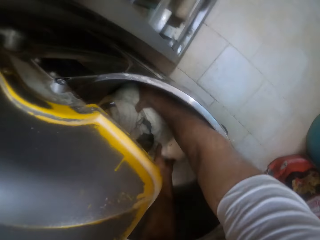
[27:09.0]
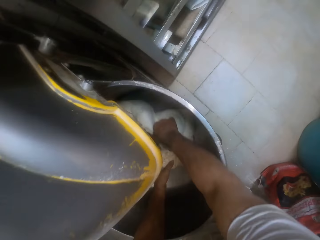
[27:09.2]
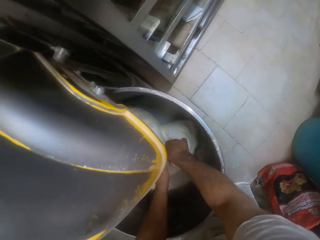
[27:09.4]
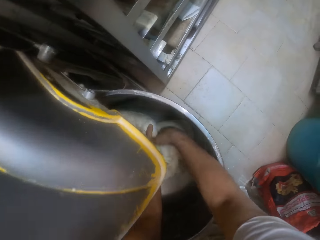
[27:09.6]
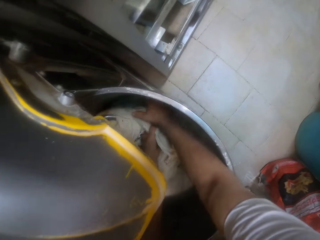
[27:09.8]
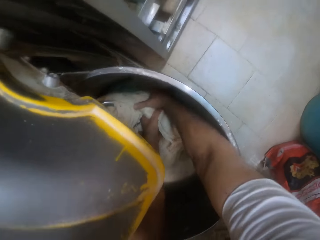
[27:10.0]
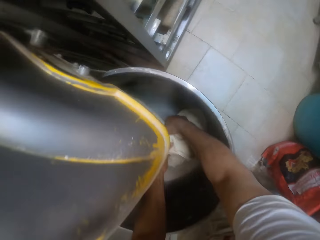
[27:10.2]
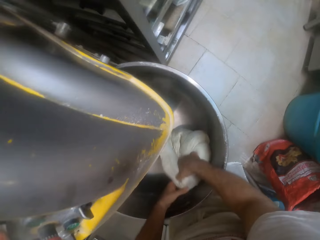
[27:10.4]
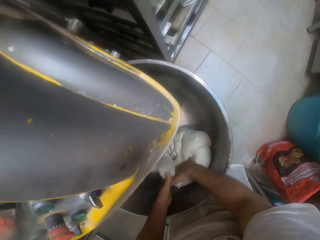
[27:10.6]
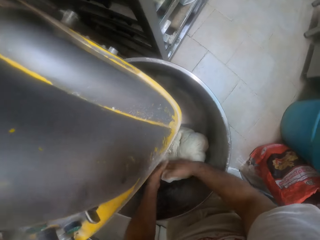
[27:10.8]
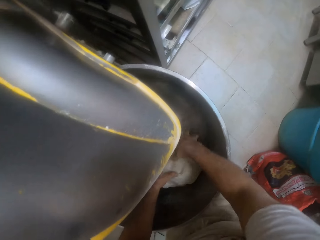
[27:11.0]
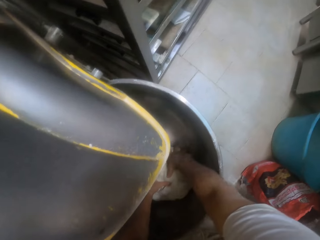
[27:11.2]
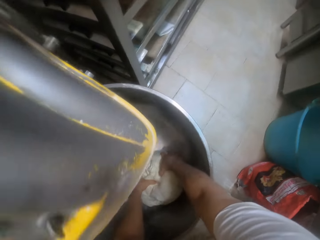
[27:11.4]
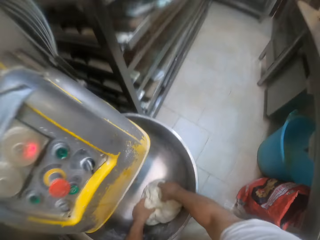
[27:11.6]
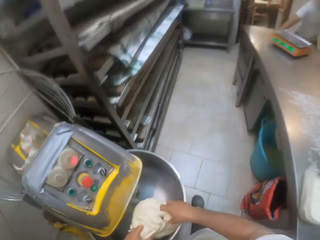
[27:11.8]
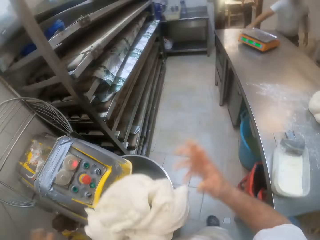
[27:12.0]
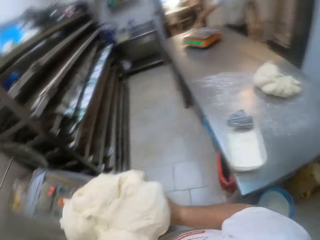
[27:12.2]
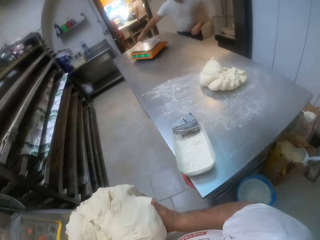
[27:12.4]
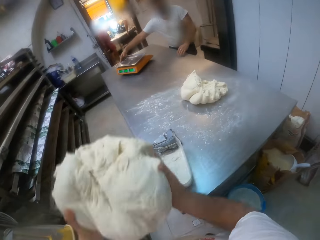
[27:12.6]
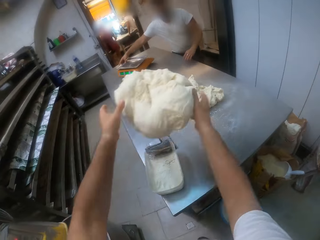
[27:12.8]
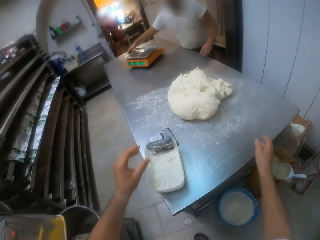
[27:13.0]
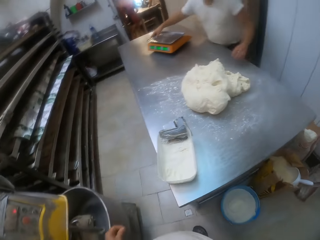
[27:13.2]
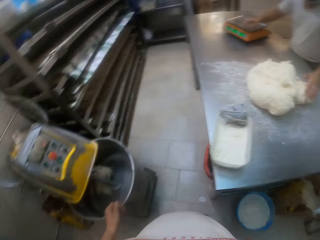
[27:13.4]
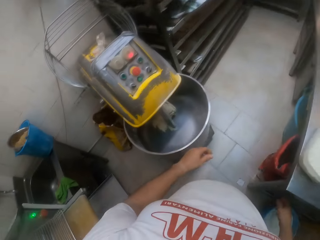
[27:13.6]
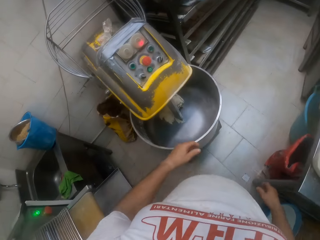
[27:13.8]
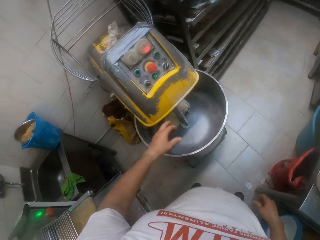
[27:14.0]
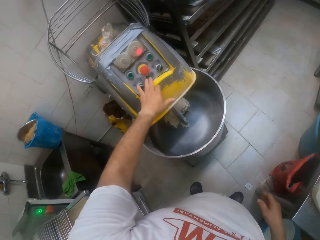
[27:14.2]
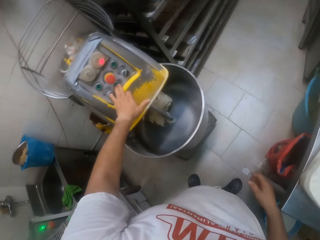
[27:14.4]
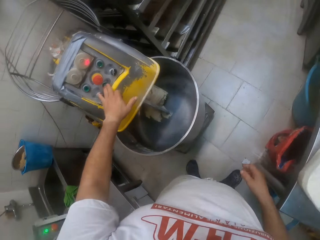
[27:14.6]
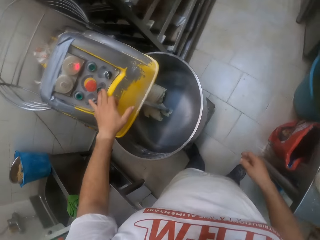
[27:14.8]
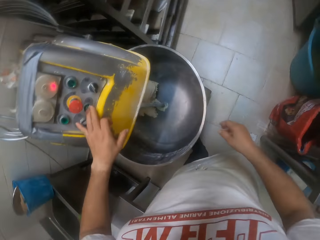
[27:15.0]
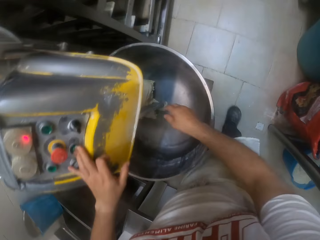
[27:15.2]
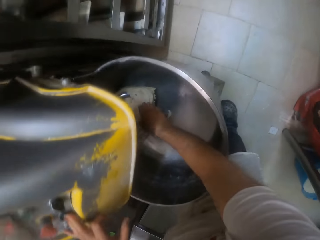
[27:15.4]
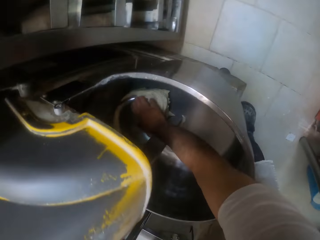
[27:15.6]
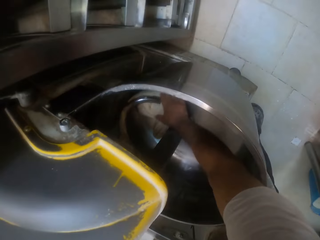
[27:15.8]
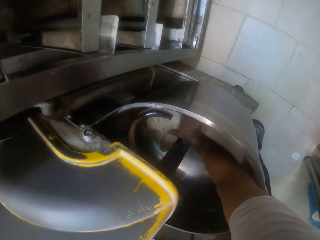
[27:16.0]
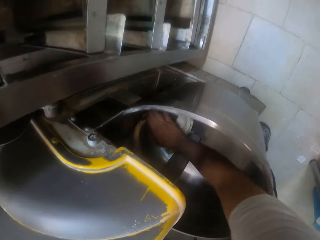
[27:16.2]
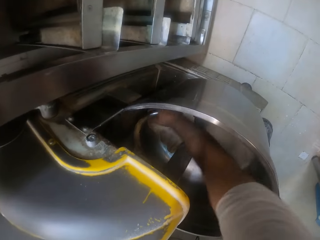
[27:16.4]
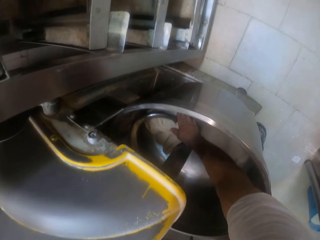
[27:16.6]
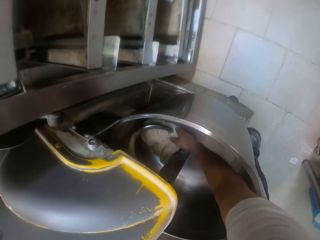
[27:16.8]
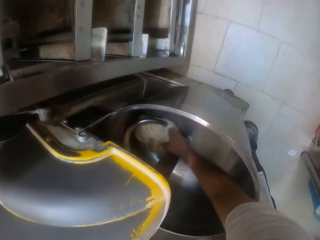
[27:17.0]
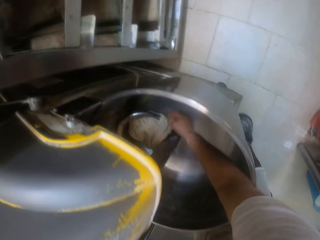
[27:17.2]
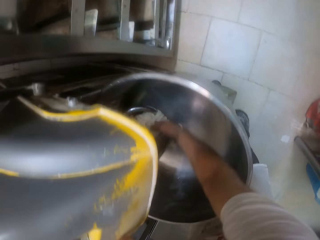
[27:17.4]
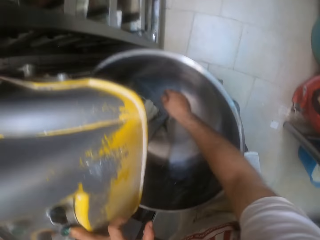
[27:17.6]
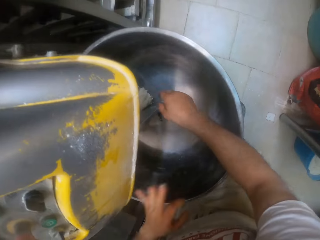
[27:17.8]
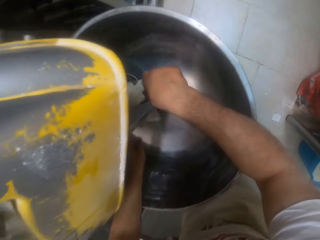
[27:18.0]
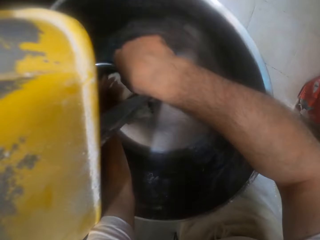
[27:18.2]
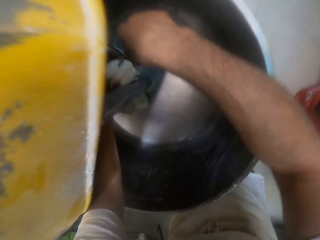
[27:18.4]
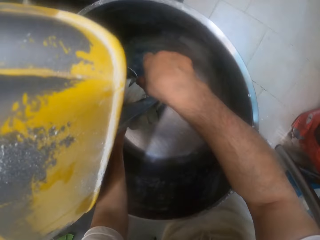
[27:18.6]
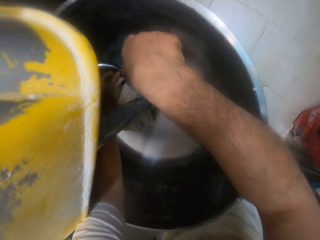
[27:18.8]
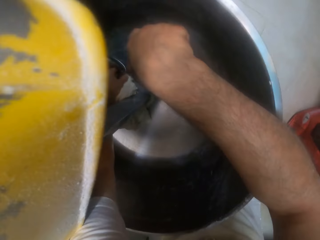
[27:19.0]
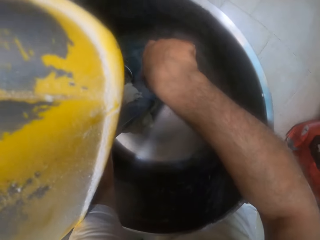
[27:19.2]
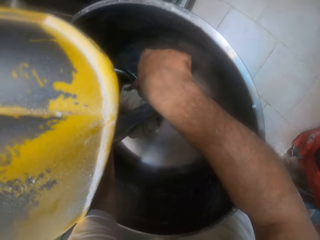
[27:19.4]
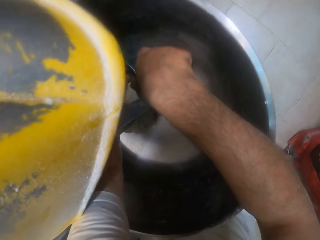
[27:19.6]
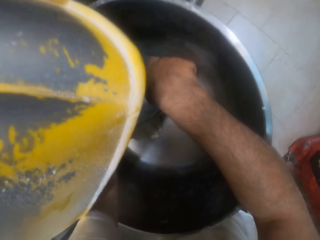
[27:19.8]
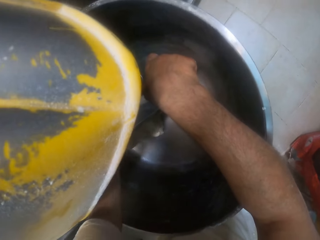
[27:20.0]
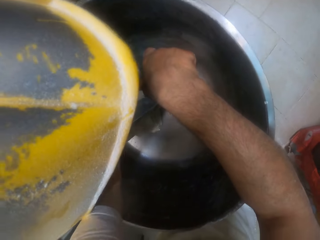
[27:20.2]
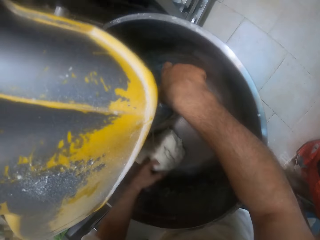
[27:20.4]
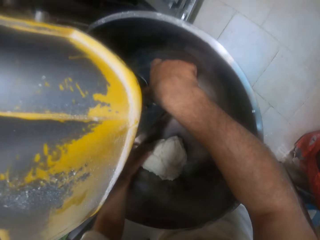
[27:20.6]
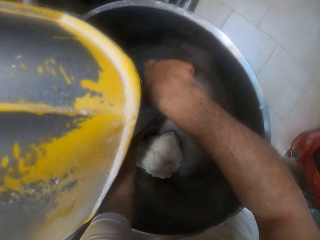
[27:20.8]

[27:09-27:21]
The camera wearer picks dough from the dough mixer with both hands. A man moves a scale on the table with his left hand. The camera wearer throws the dough on the table with both hands. He presses a button on the dough mixer. He touches dough inside the dough mixer with his right hand. He moves dough inside the dough mixer with his left hand.

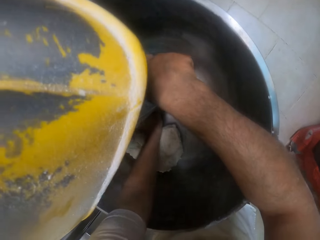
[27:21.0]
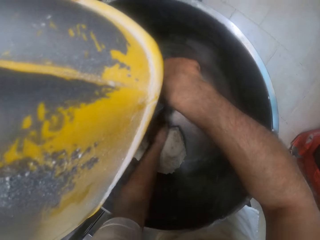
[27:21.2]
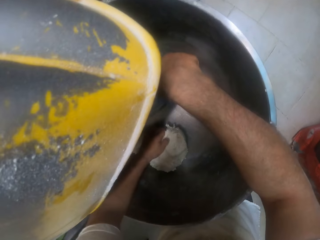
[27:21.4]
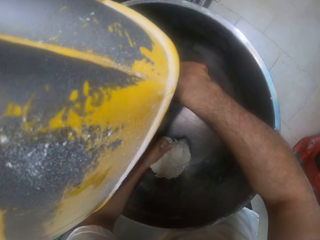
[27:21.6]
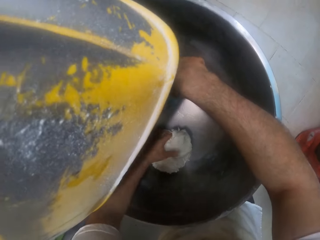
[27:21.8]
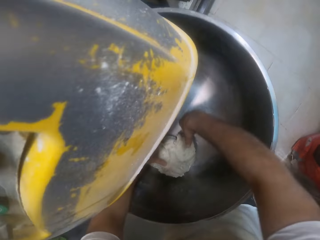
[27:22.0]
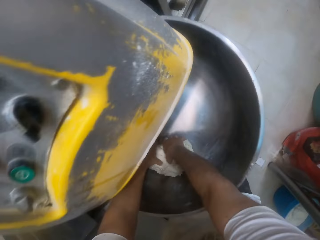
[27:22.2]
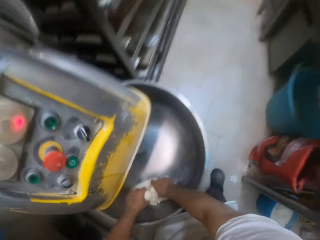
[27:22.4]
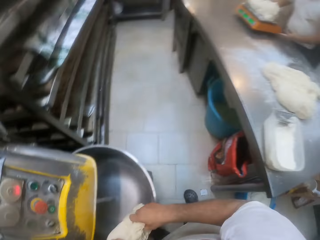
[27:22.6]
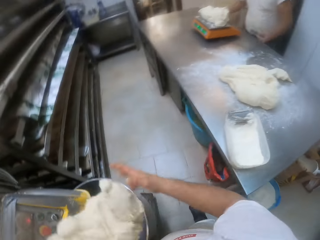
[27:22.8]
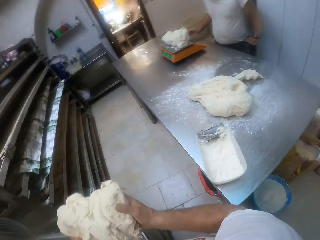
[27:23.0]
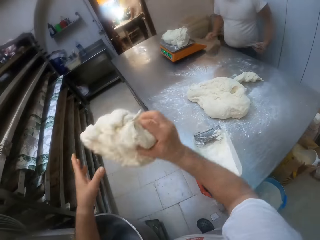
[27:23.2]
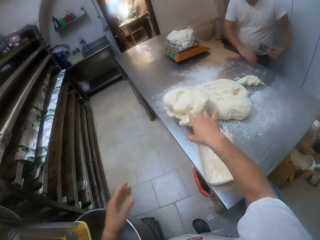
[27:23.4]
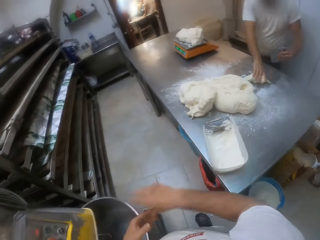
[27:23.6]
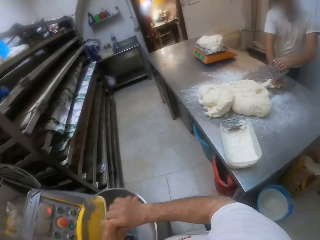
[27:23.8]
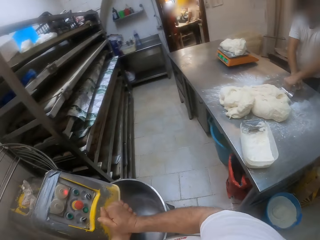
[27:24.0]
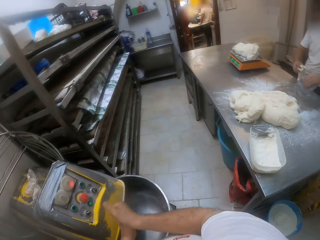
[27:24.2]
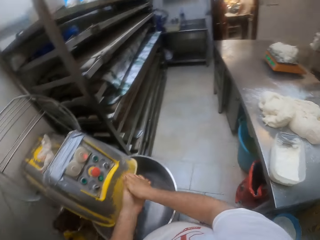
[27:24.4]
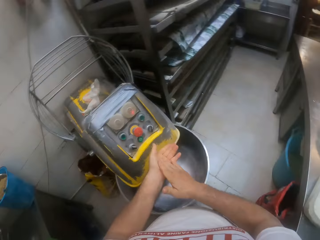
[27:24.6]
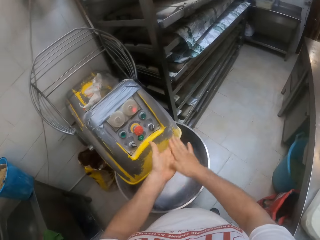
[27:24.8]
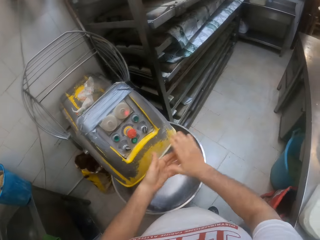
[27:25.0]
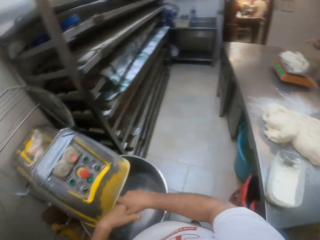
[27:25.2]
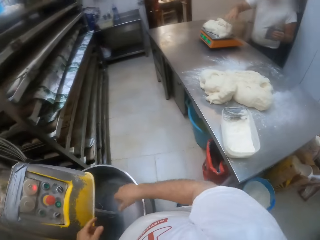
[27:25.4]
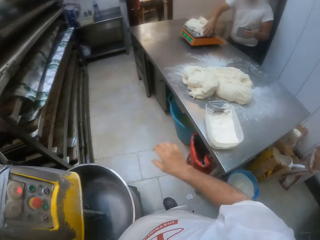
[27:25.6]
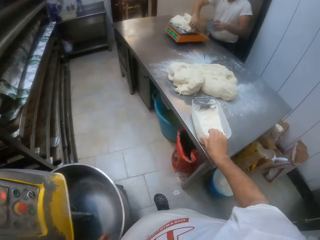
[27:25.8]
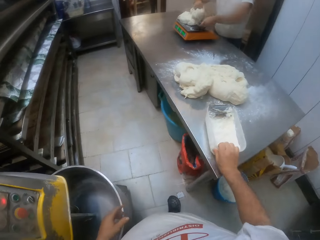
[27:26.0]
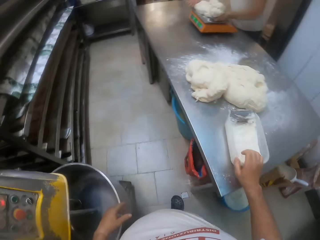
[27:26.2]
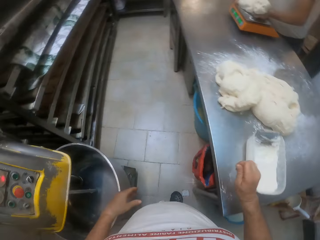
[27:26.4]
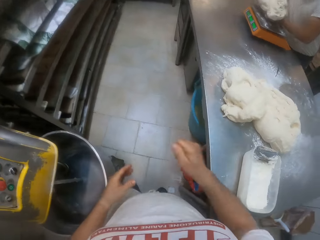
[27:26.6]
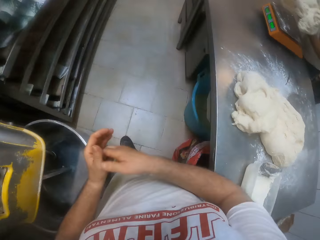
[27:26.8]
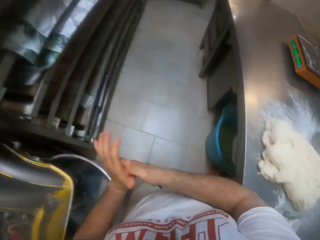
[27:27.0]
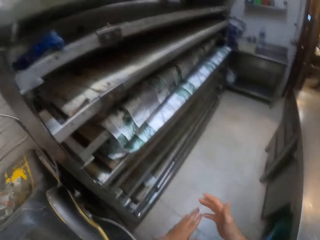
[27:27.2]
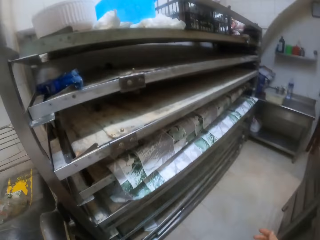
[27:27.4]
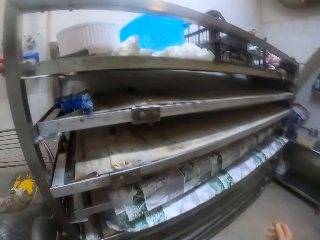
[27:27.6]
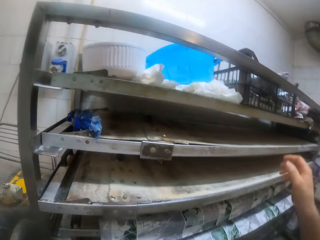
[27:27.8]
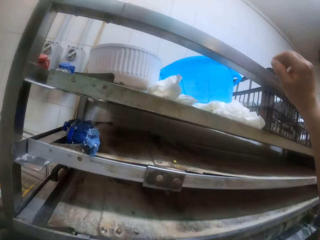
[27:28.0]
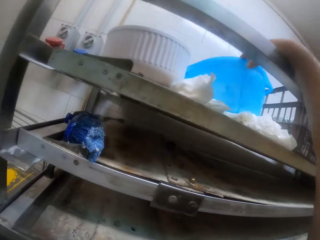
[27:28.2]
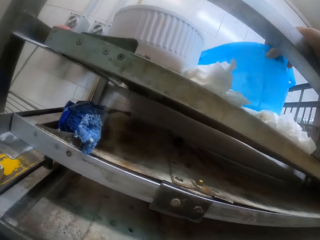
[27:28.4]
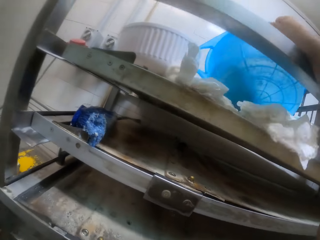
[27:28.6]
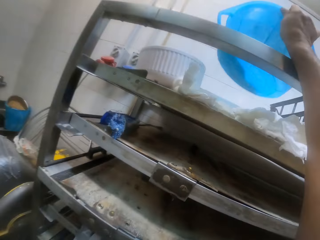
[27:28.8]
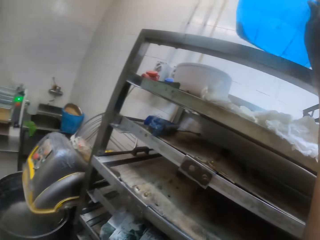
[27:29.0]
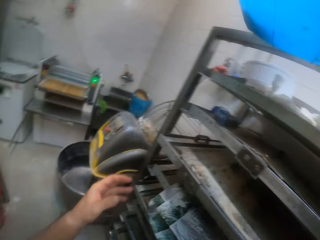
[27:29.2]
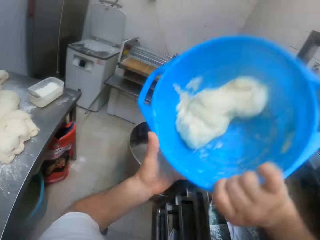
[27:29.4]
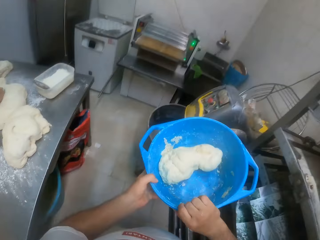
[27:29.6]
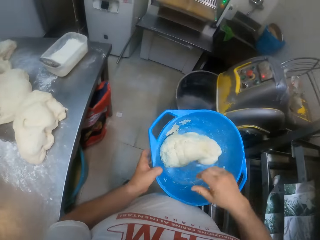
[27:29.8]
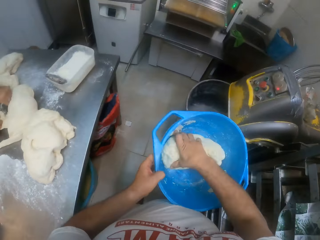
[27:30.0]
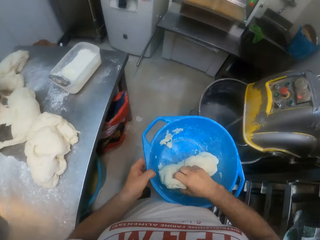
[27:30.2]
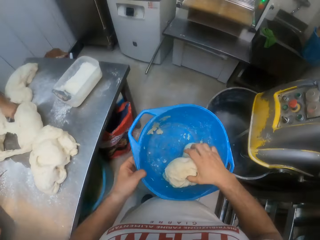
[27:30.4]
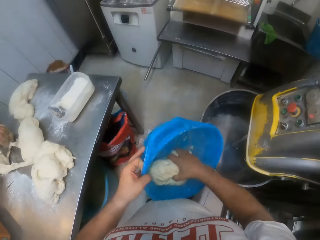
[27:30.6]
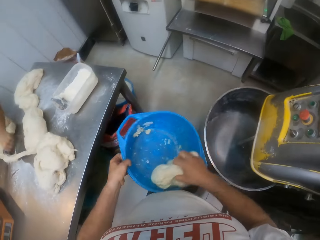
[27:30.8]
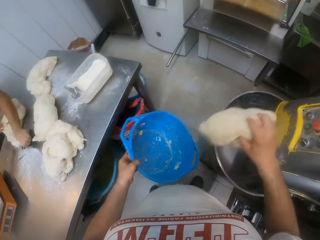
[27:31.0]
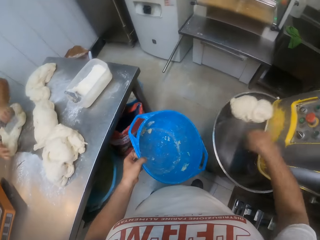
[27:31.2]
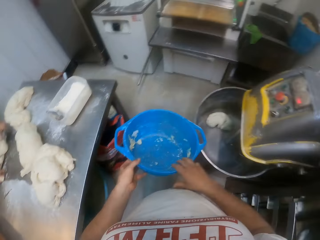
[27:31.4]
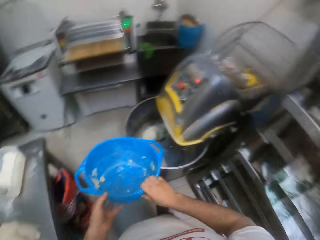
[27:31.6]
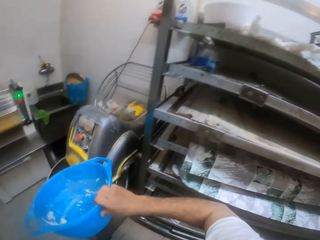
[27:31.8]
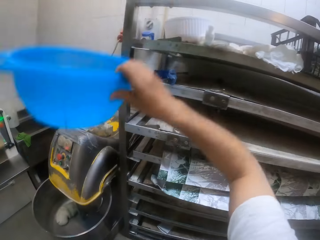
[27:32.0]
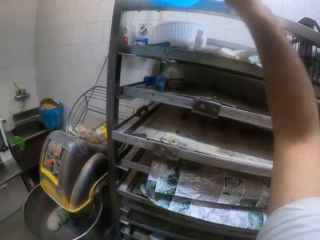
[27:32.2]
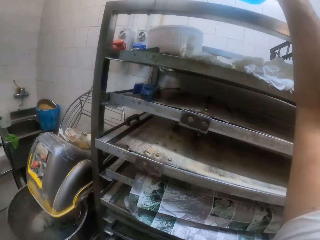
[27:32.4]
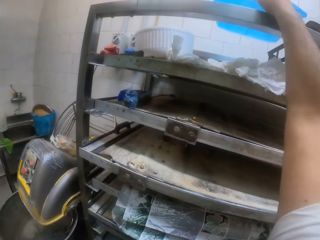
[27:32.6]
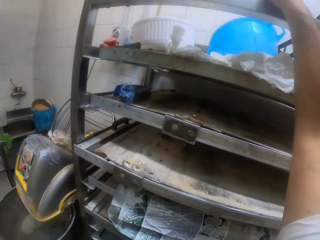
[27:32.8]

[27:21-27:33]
The camera wearer picks dough from the dough mixer with both hands. He passes the dough from his right hand to his left hand. A man weighs dough on the scale with both hands. The camera wearer throws the dough on the table with his right hand. The man holds dough on the table with his right hand. The camera wearer rubs his hands together. The man cuts the dough with a dough cutter in his right hand. The camera wearer holds a container with flour. He rubs his hands. He walks. He lifts a bowl from a shelf with his right hand. He holds the bowl with both hands. He lifts dough from the bowl with his right hand. He holds the dough. The man gathers dough on the table with his left hand. The camera wearer throws the dough into the dough mixer with both hands. He transfers the bowl from his left hand to his right hand. He places the bowl on the shelf with his right hand.
